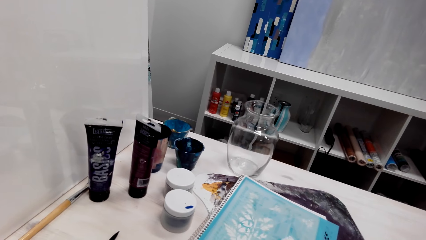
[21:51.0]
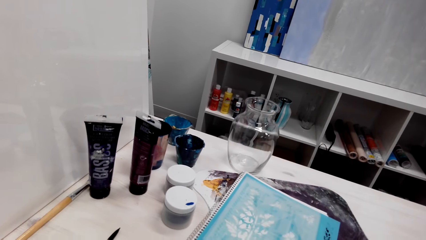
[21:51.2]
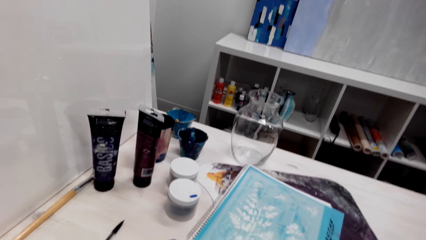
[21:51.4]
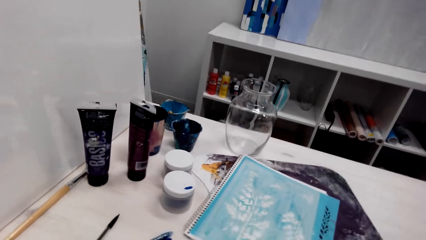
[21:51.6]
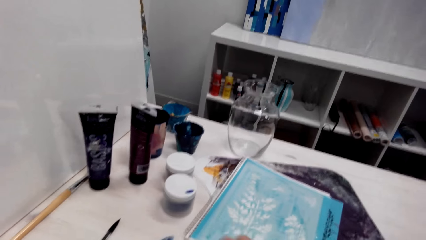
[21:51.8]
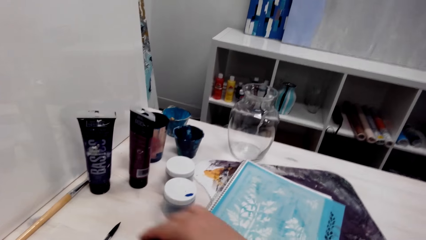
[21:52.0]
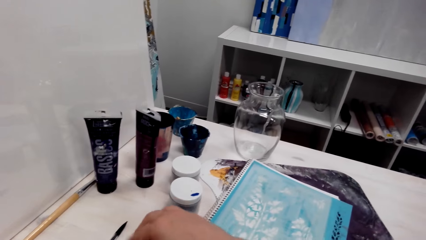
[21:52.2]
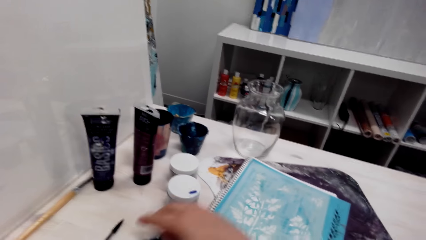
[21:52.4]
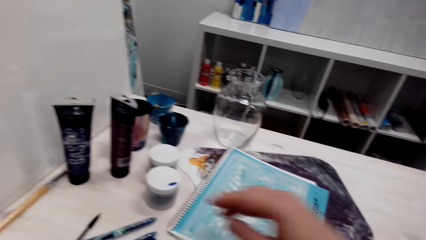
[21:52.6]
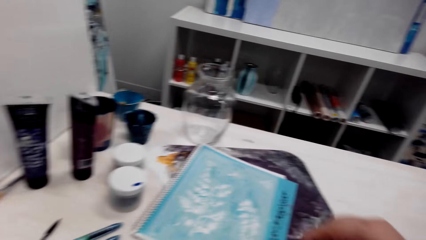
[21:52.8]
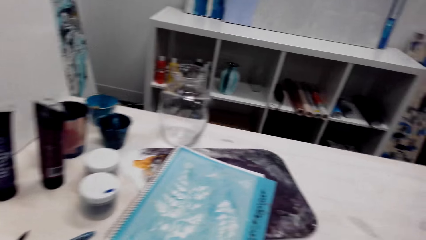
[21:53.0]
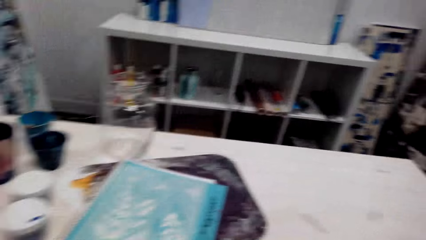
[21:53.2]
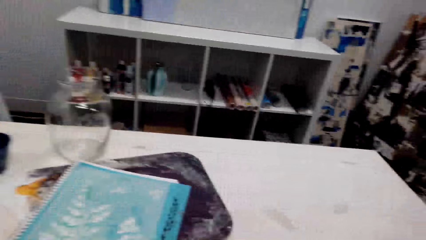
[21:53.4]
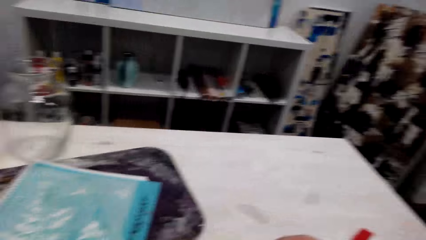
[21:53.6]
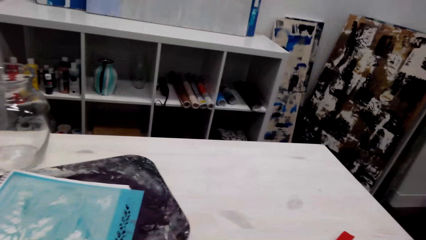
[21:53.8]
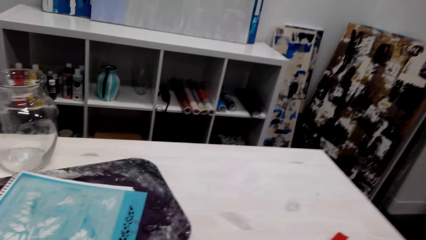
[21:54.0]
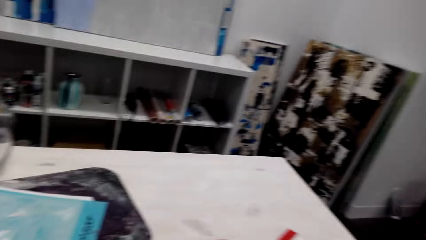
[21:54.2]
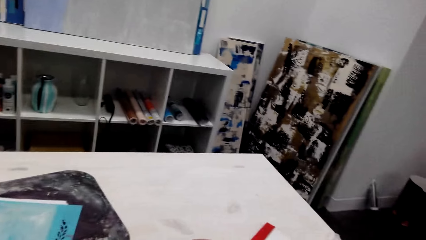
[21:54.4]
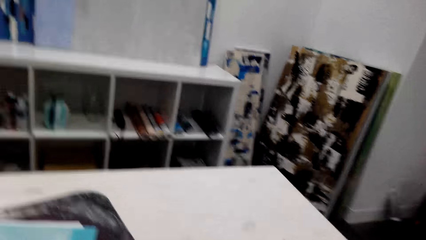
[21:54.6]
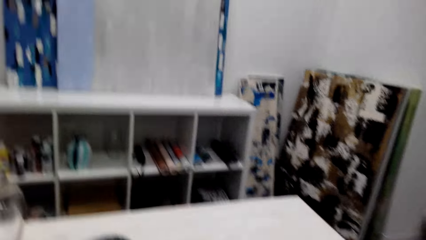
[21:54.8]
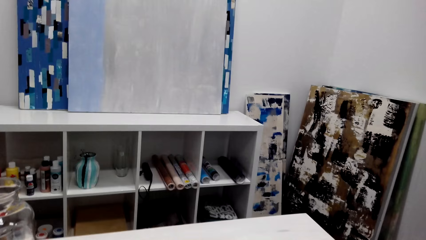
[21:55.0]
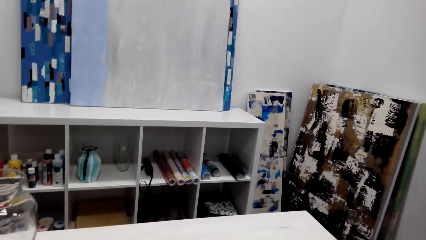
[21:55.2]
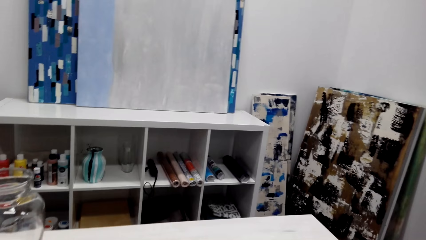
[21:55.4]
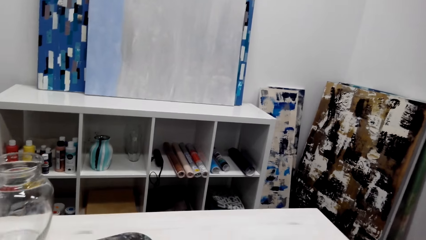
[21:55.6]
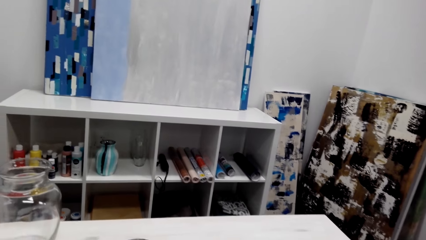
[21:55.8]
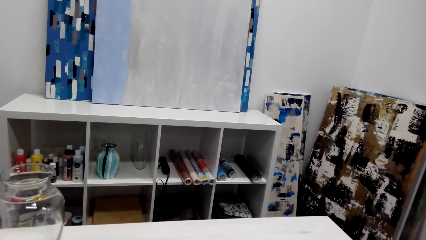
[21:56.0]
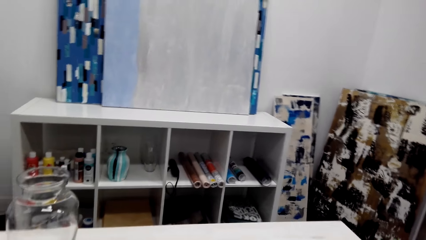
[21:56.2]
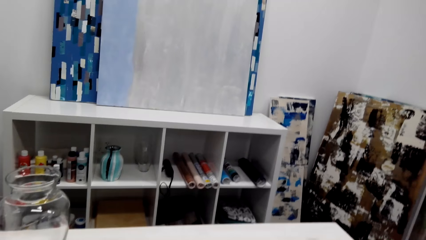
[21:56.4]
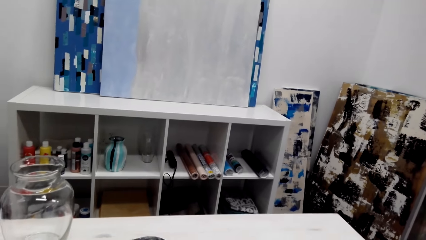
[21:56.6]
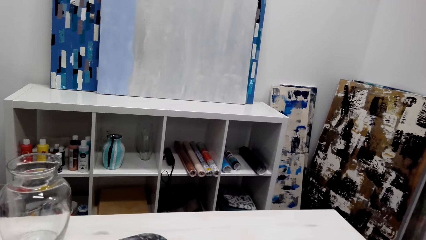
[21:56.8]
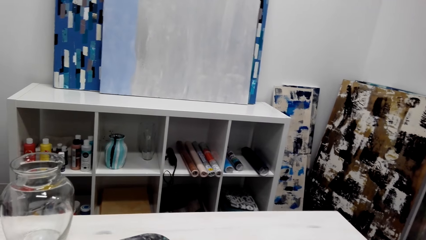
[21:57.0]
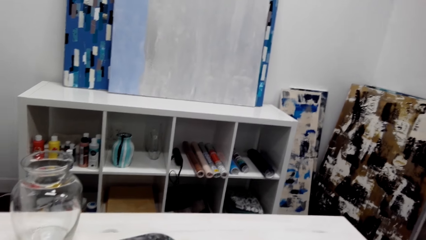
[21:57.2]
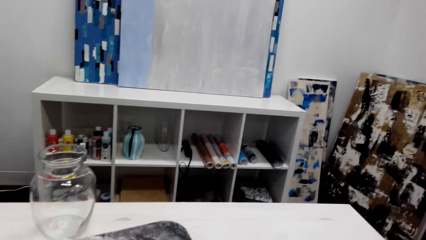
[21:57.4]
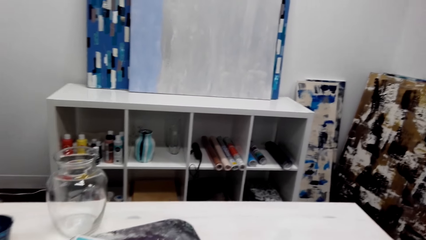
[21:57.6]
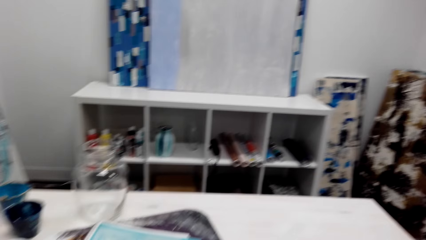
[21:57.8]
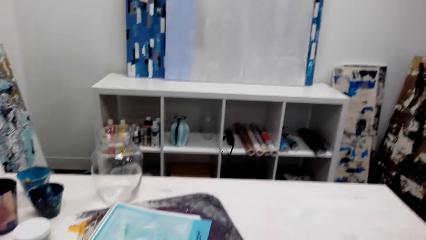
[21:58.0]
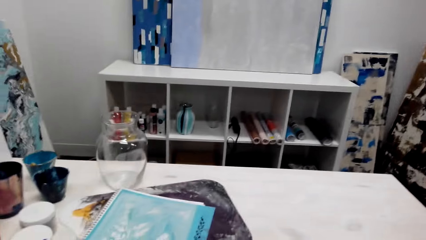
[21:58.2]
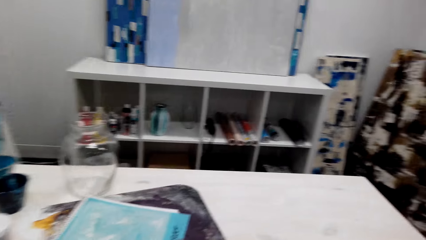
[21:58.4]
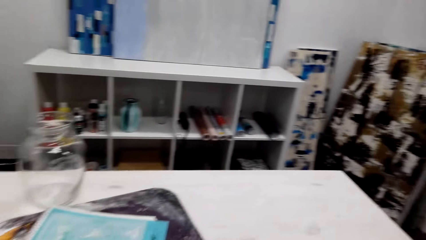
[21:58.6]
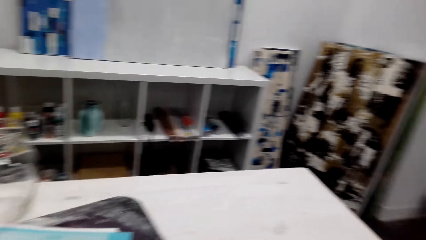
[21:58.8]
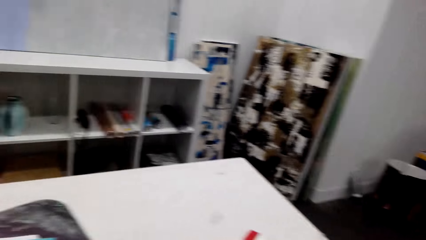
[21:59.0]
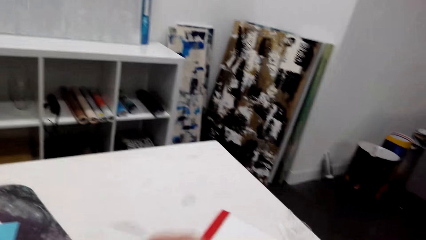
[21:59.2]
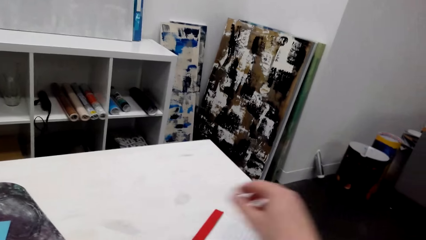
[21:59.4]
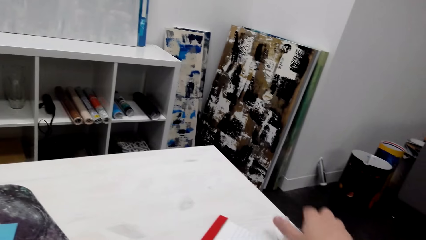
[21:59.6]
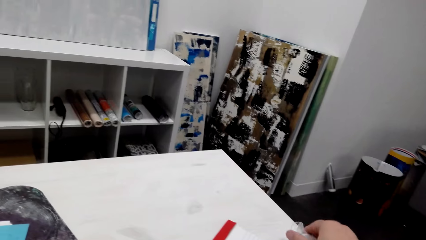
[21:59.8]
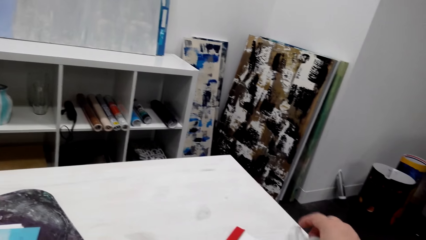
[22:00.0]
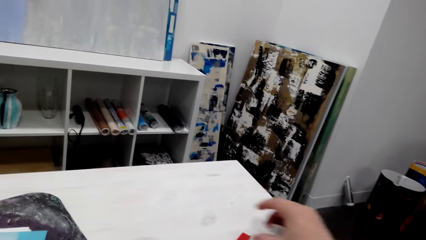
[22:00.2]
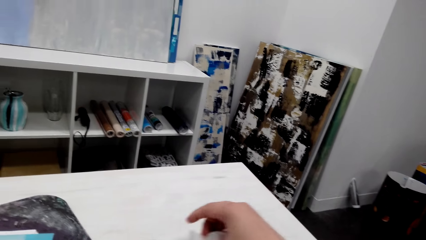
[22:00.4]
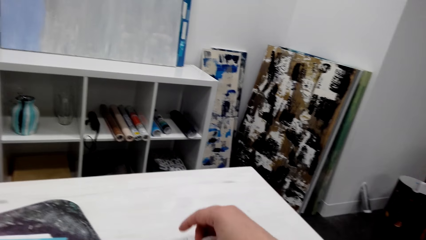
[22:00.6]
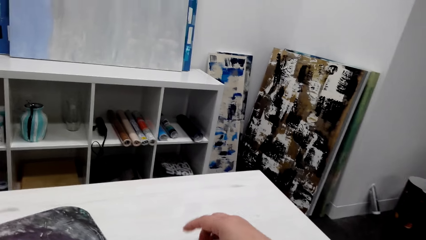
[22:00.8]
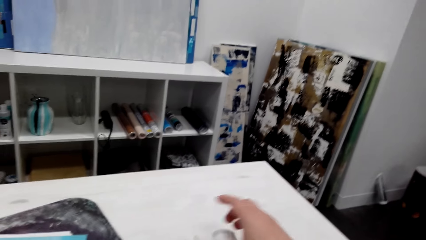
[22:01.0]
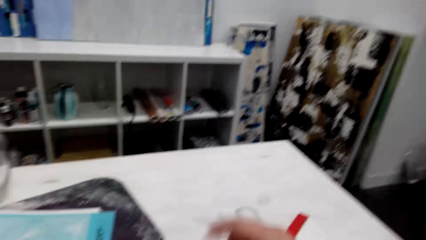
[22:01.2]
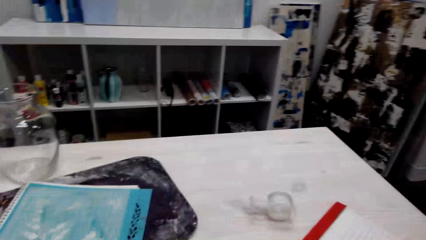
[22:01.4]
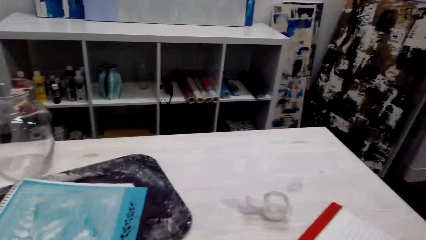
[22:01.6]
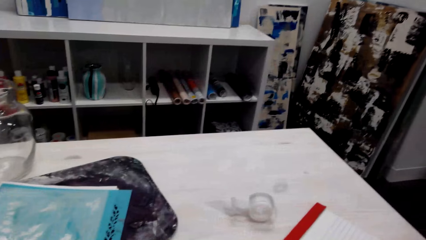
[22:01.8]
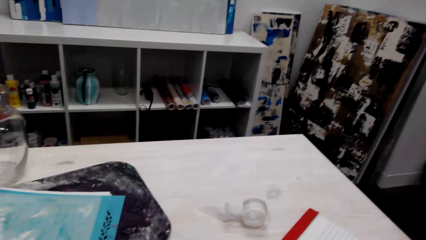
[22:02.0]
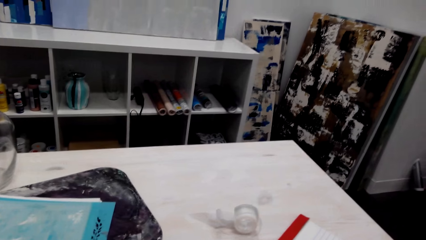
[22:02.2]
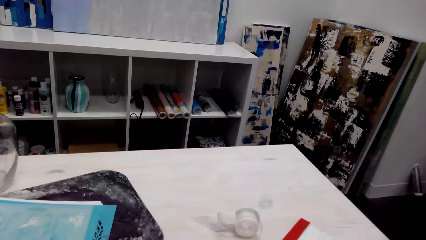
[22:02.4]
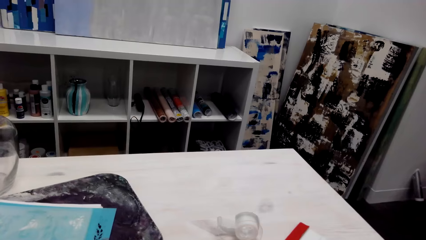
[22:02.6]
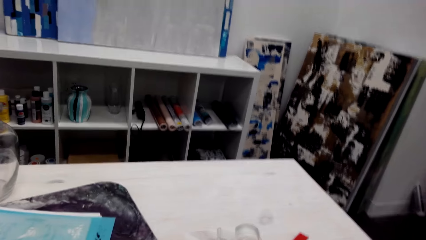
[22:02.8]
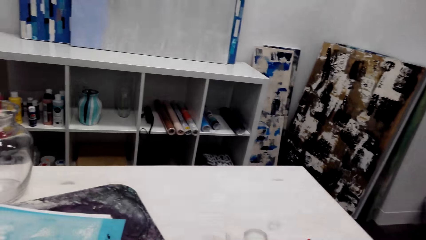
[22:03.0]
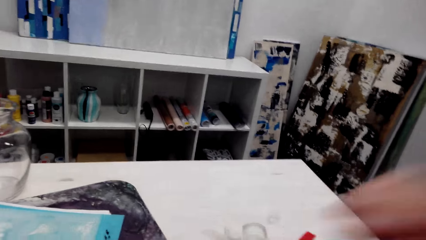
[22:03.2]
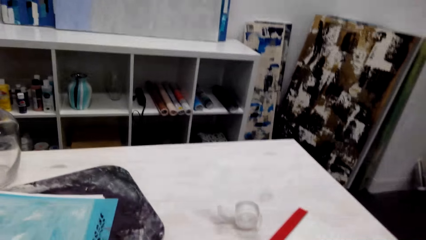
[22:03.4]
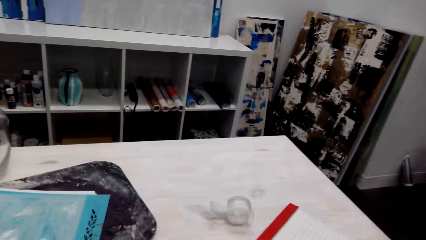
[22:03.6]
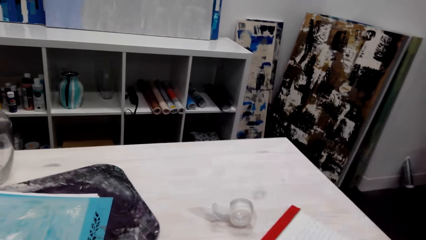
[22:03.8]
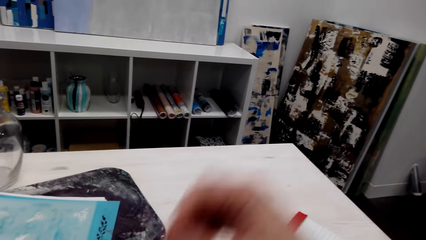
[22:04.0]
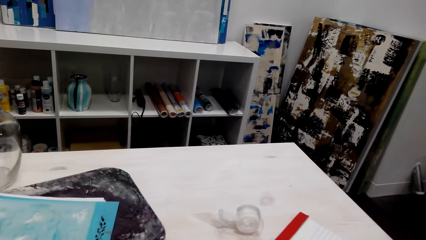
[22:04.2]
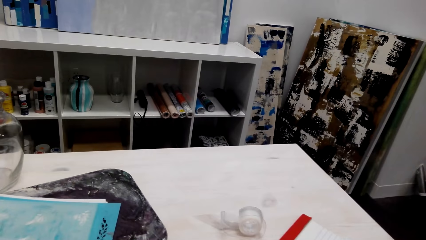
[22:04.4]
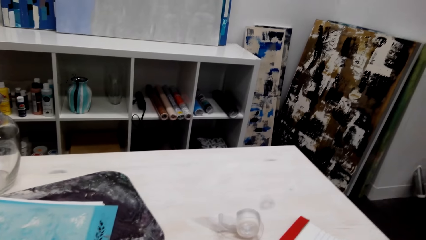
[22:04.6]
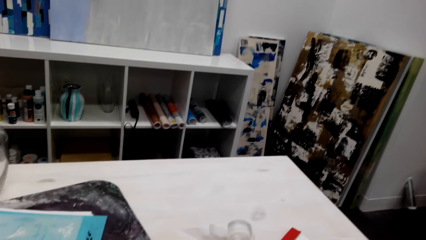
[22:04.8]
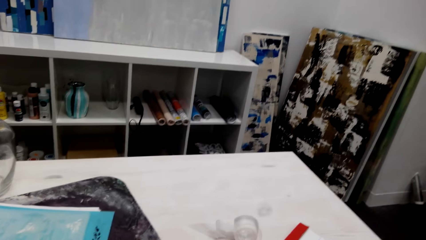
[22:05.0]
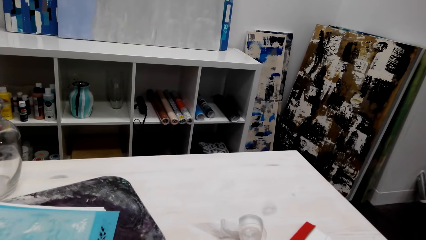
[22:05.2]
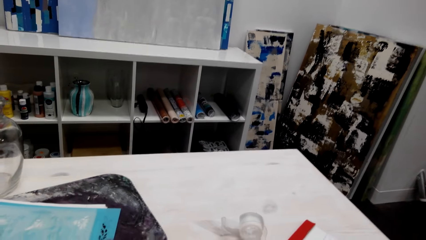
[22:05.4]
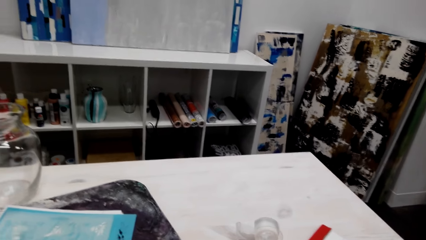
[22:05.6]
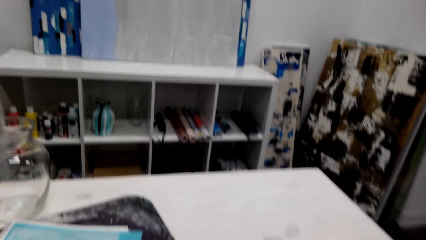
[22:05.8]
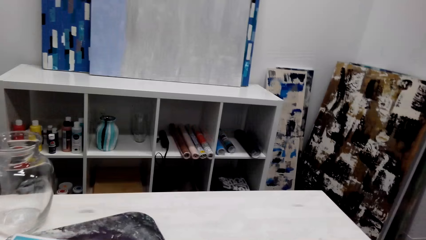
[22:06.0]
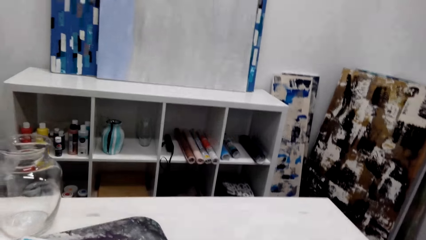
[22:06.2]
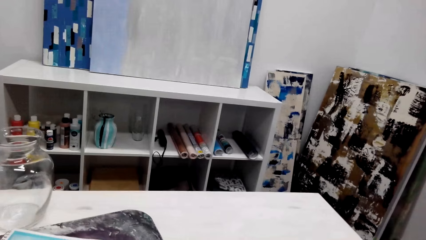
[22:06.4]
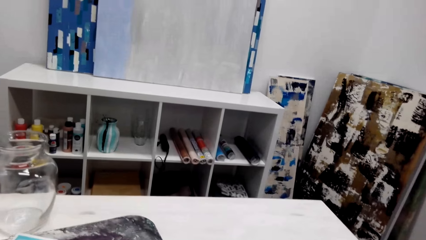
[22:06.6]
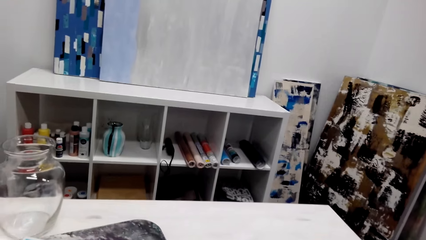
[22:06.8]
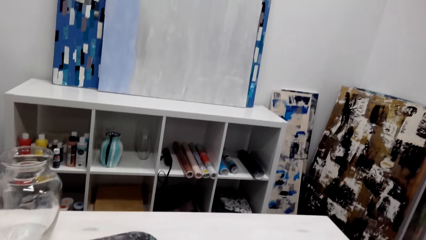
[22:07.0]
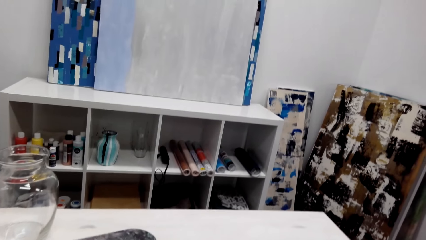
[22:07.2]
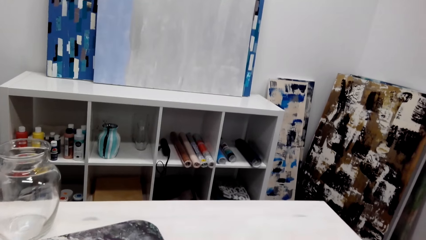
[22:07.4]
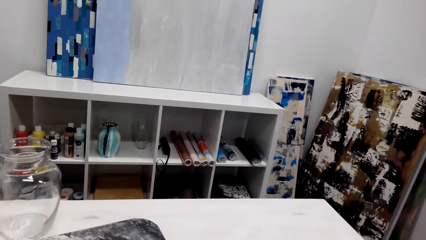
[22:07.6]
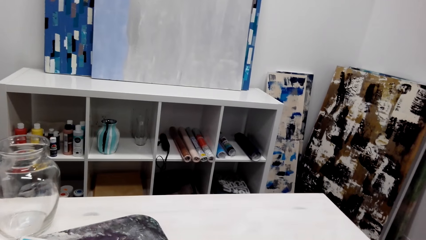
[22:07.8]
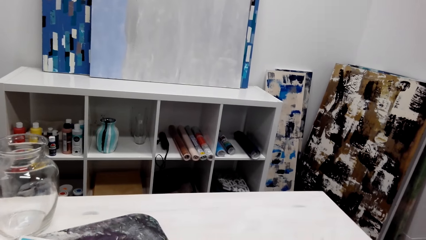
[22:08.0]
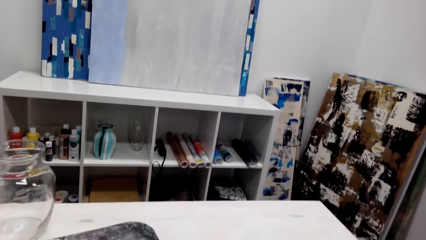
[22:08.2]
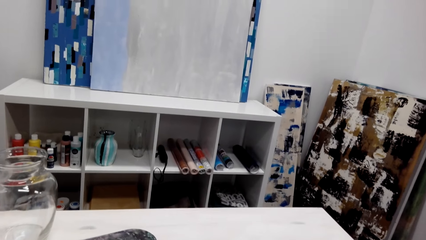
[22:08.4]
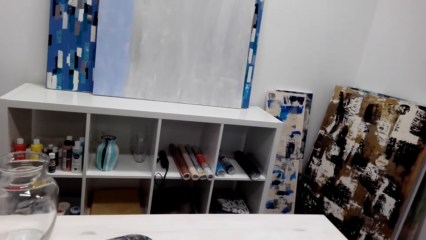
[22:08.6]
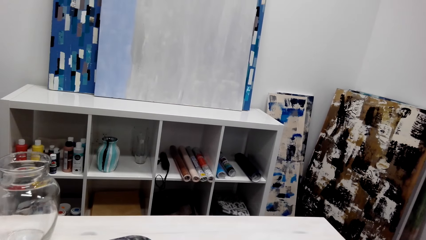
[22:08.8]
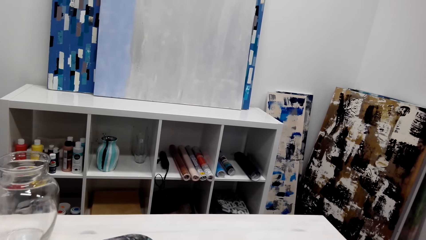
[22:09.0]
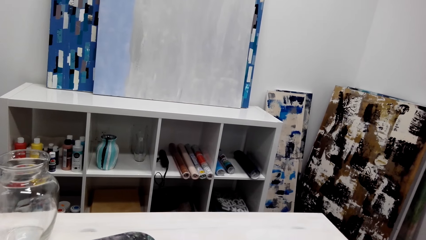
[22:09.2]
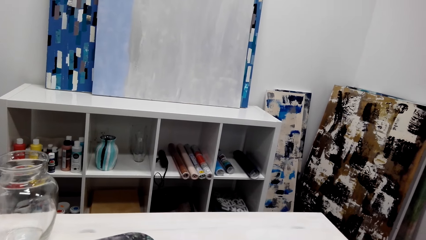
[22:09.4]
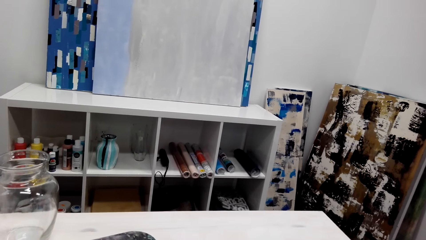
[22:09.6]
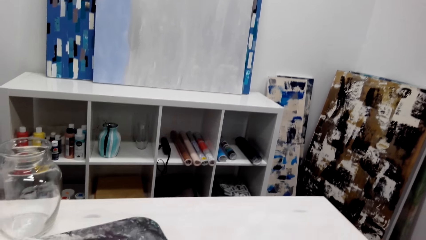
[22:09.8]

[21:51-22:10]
The camera wearer puts a pen on the table. They talk with a person. They laugh. They raise a hand and talk with the person. The person speaks with another person. The camera wearer talks with the first person.
